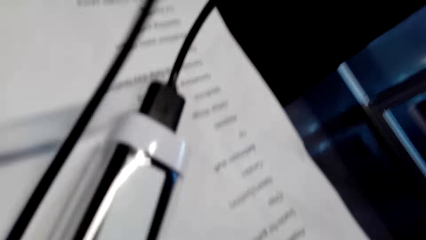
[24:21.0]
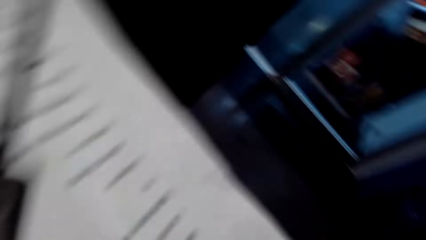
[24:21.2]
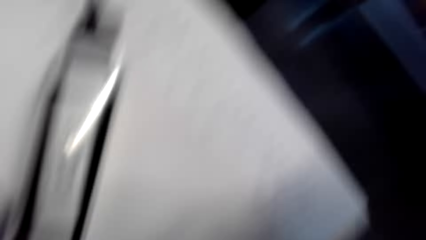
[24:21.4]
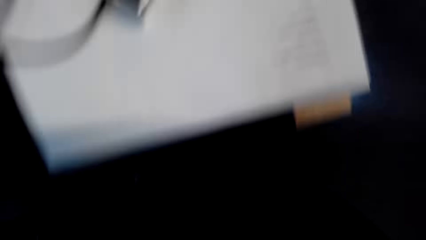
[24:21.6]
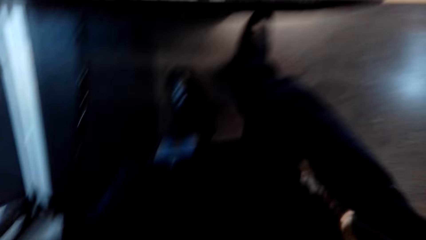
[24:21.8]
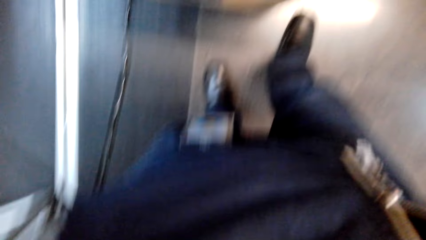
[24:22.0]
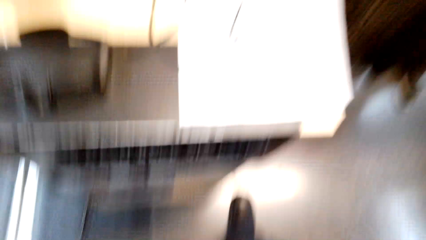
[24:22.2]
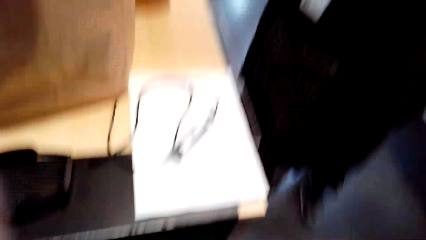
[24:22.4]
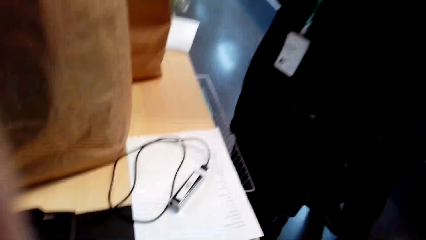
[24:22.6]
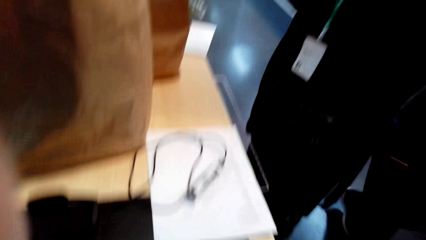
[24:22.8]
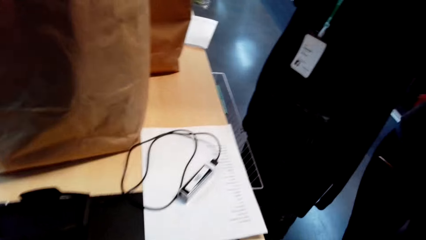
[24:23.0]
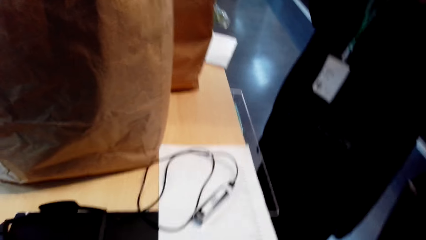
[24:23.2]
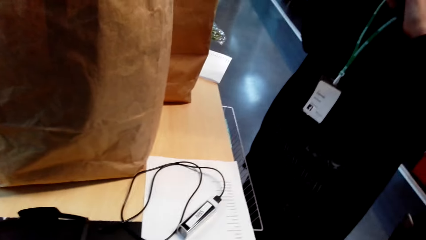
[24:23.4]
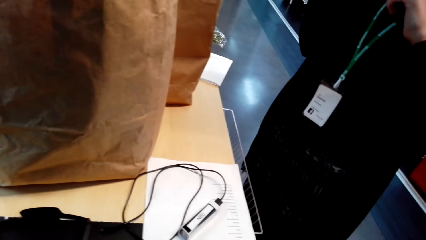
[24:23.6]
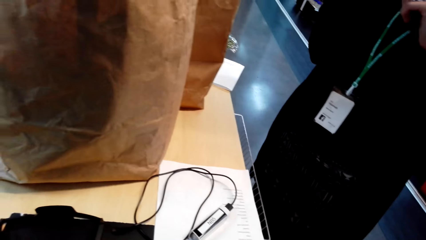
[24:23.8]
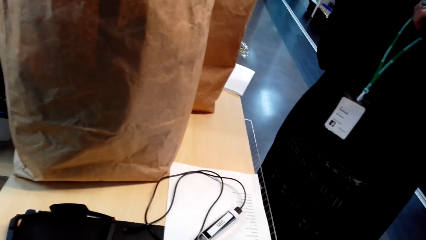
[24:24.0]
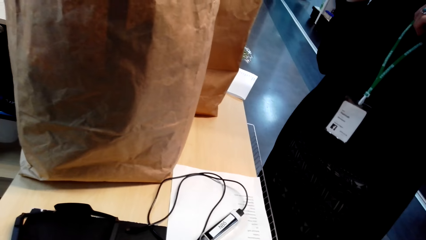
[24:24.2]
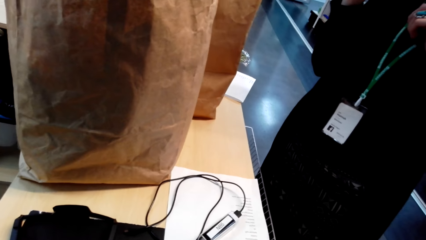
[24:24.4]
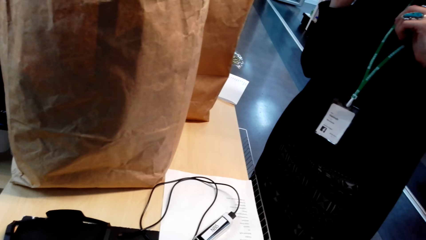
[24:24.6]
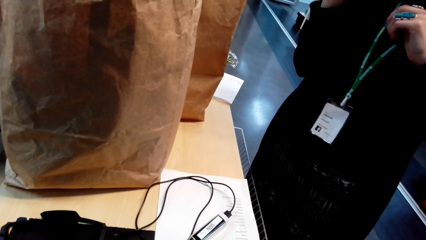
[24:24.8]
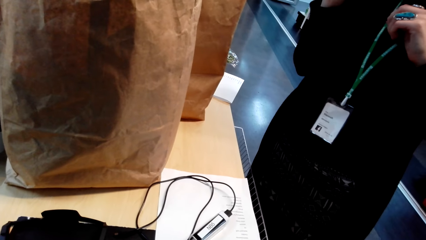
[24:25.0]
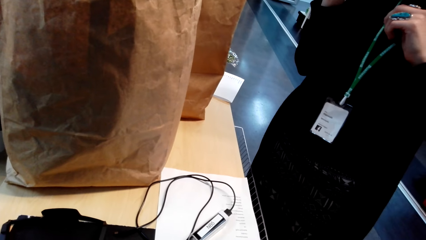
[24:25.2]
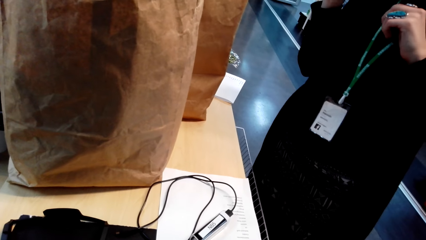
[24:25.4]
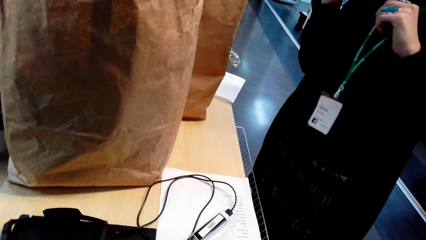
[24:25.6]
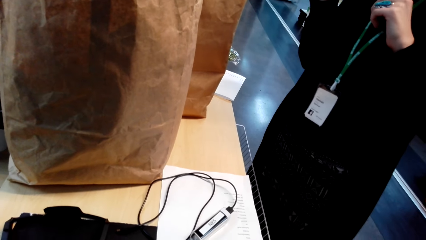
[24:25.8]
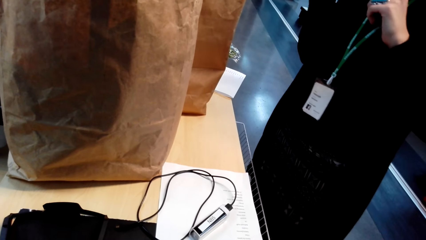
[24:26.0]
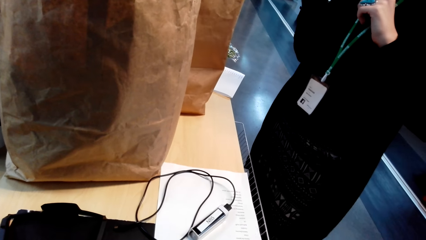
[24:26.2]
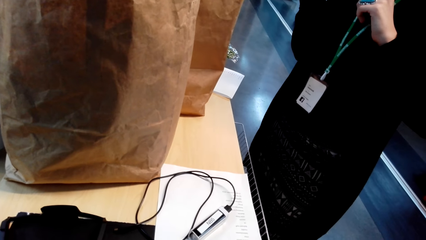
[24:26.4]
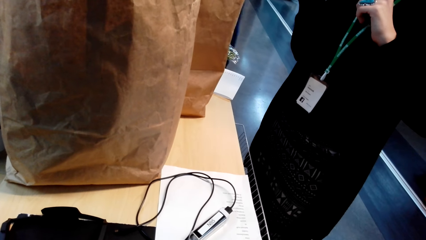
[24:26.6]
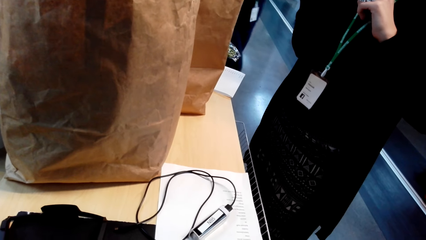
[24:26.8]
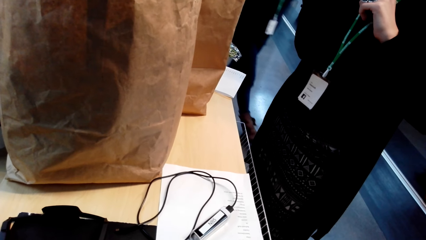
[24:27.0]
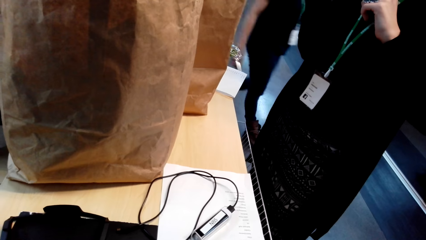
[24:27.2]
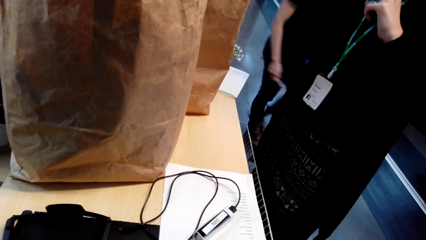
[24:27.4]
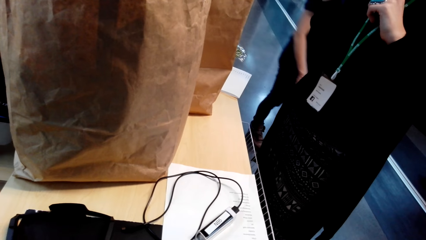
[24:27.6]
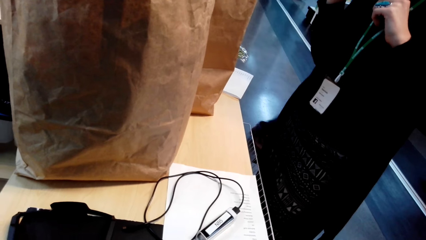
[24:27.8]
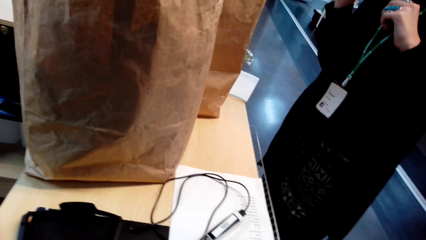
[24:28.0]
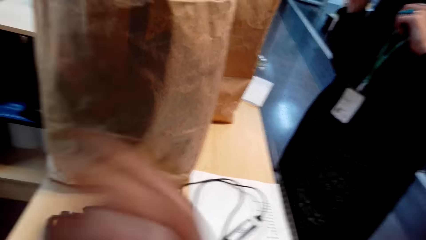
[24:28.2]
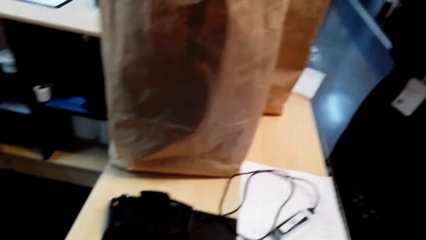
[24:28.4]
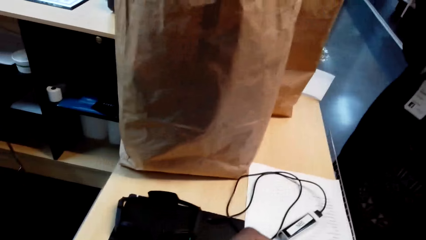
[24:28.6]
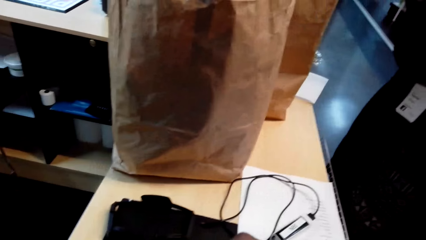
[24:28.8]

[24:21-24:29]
A woman stands near the counter. Another woman walks in the supermarket behind the first woman.
